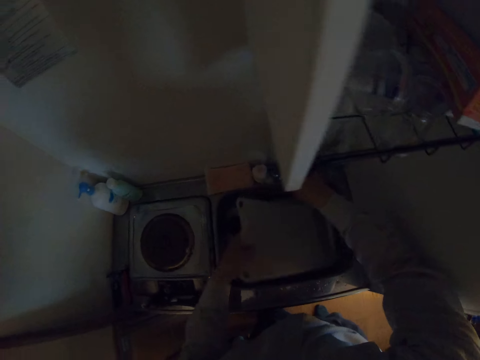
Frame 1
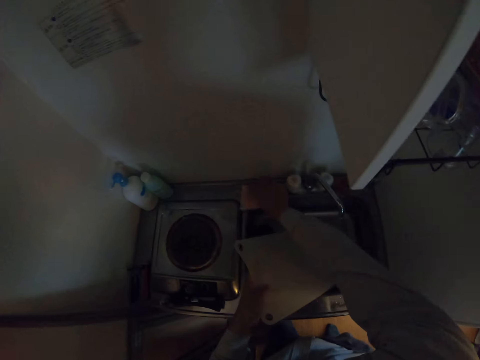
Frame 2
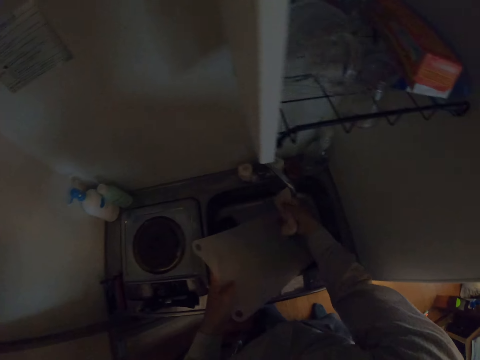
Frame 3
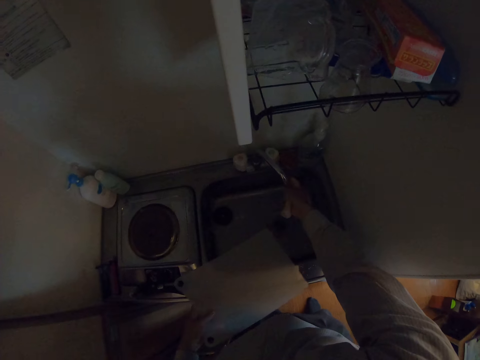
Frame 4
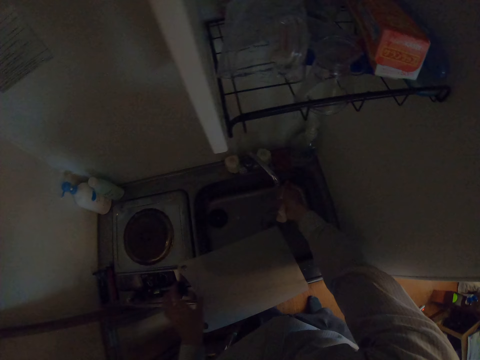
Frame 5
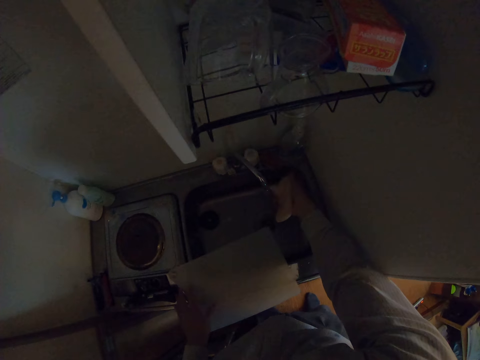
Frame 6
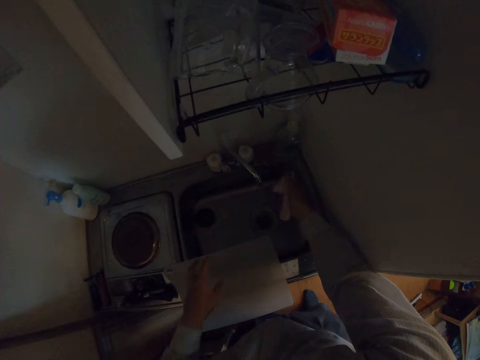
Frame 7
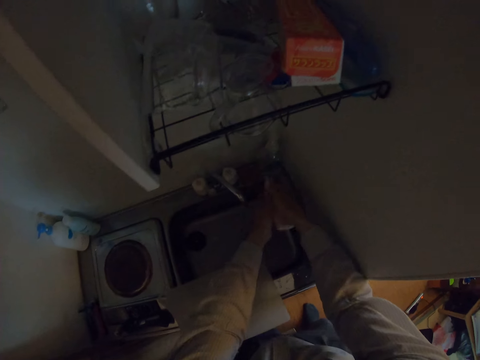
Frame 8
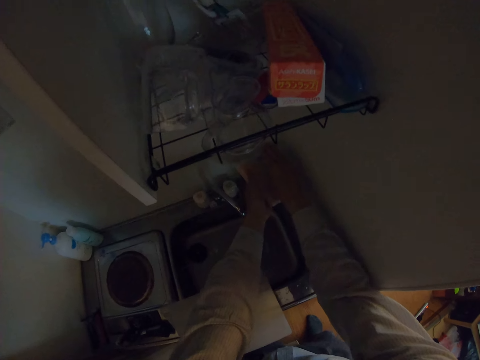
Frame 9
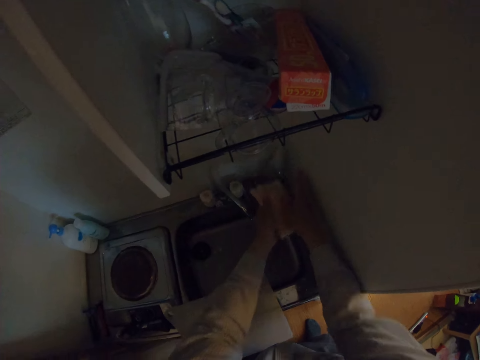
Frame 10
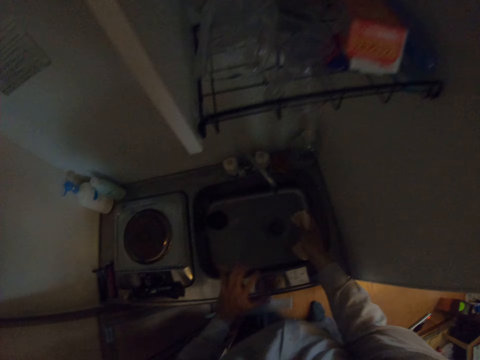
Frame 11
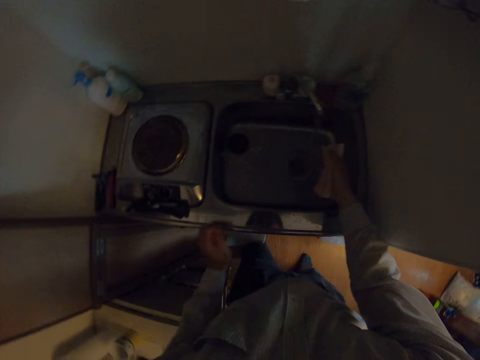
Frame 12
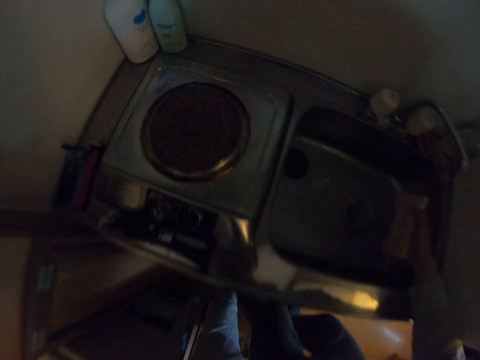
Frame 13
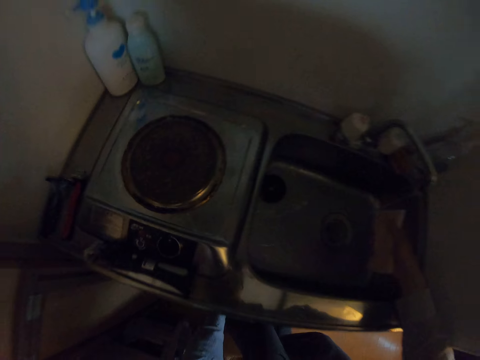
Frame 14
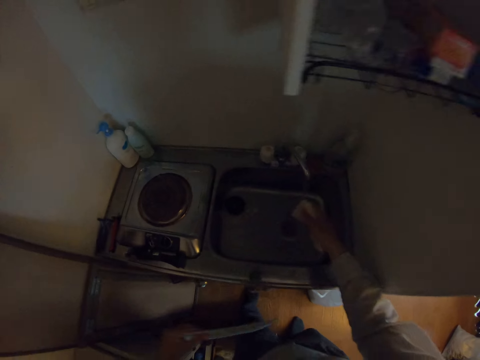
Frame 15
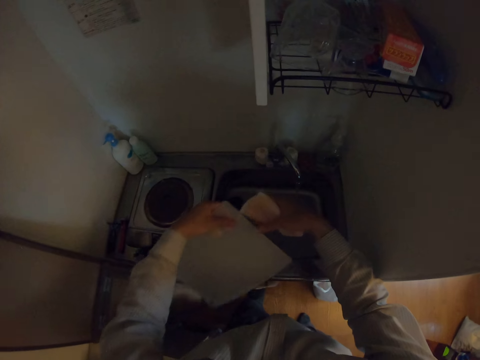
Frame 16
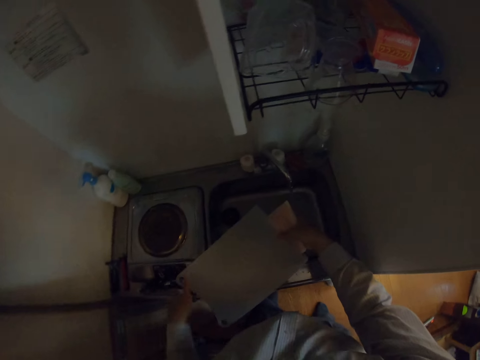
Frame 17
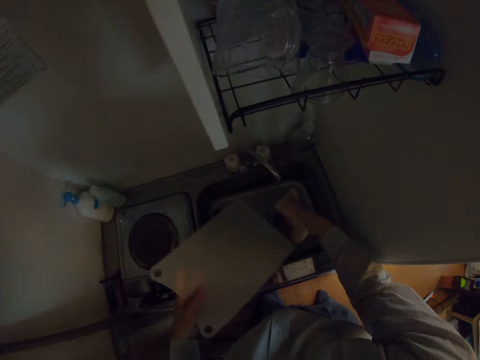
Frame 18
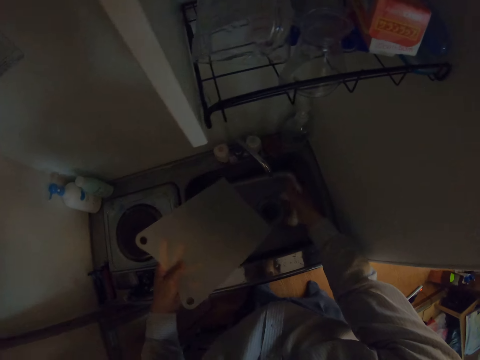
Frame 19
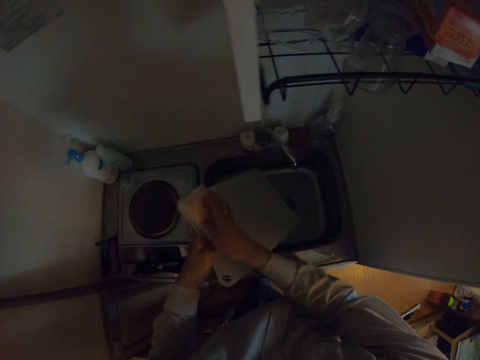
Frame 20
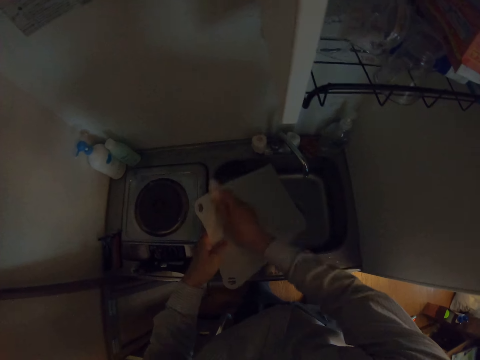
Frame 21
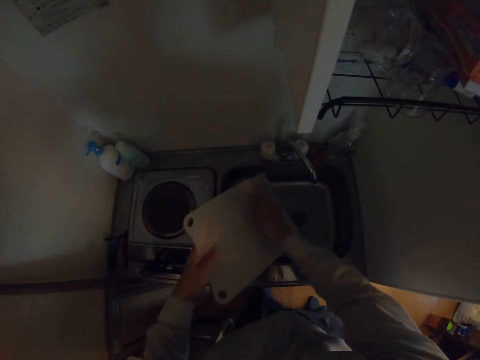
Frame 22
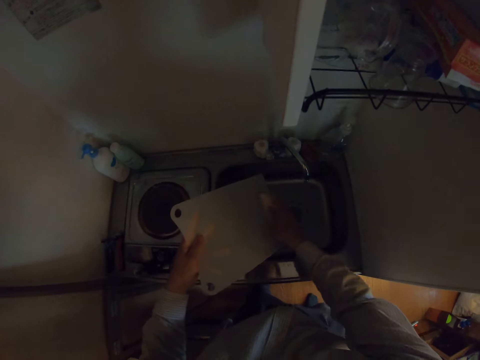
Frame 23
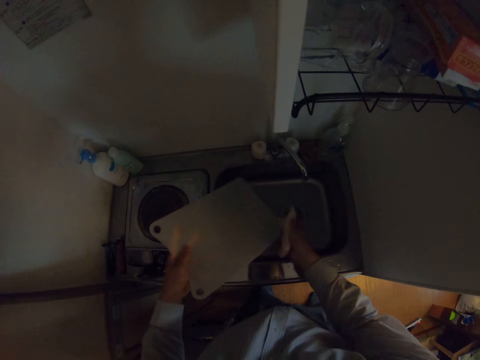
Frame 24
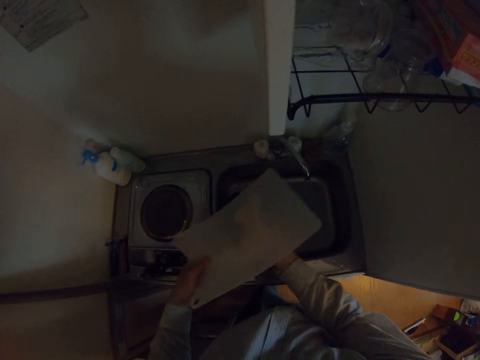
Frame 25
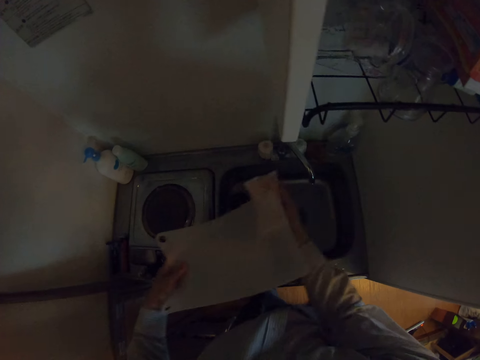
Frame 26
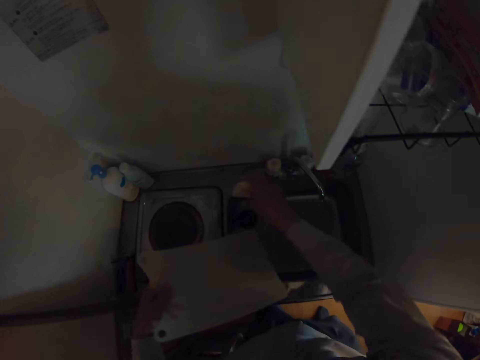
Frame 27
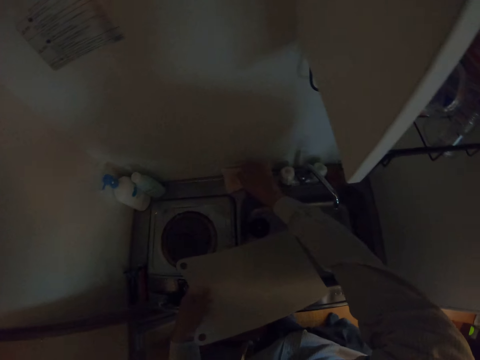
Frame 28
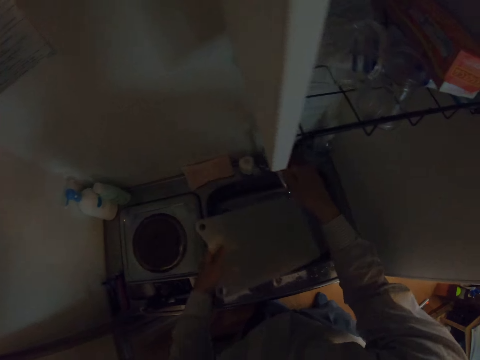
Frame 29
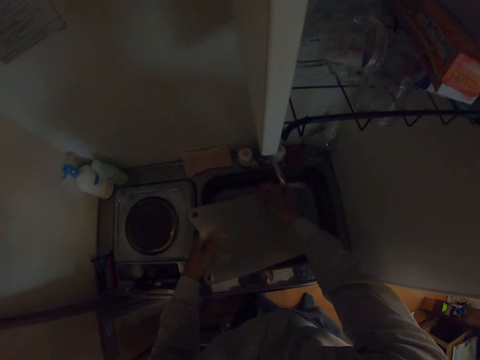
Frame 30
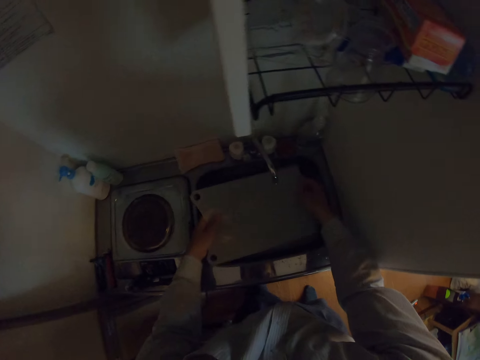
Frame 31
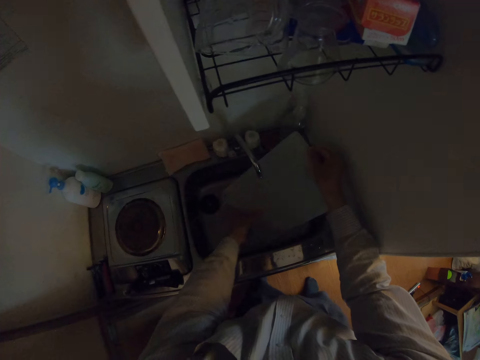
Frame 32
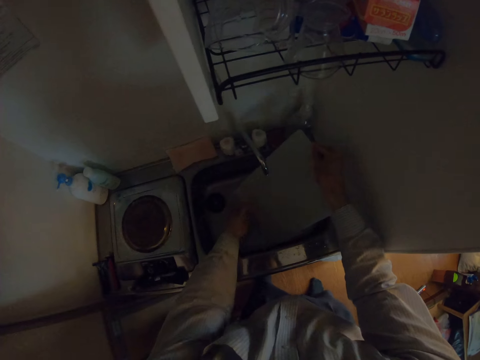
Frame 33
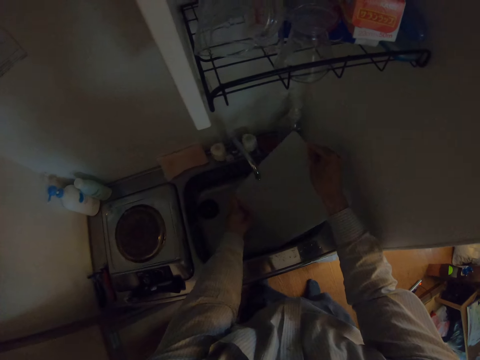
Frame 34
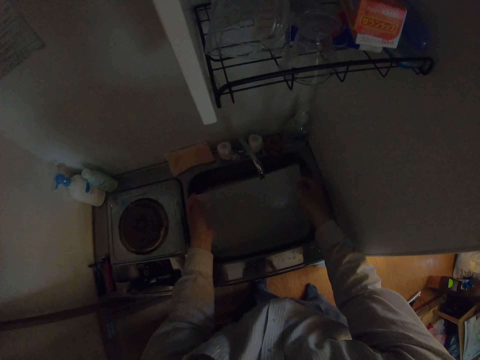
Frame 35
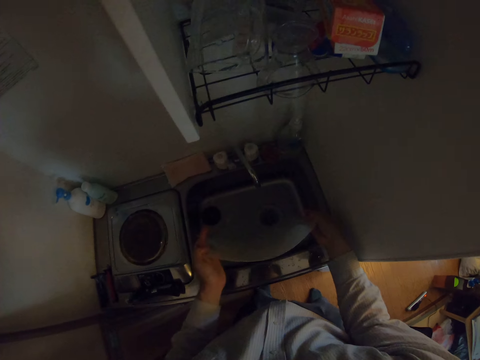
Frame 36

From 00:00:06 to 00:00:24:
The camera wearer opens the tap. They pick a sponge from the sink, rinse the sponge with water, and drop the chopping board on the sink. They squeeze the sponge. They pour liquid soap on the sponge. They squeeze the sponge. They pick up the chopping board from the floor. They wash the chopping board with the sponge. They drop the sponge on the sink. They rinse the chopping board with water.

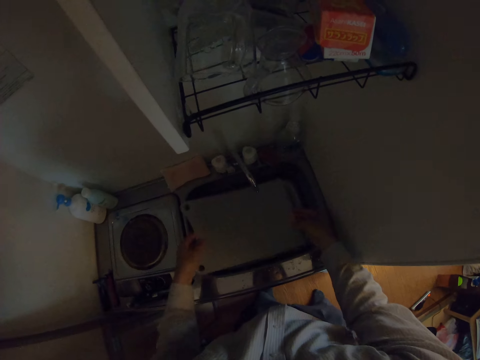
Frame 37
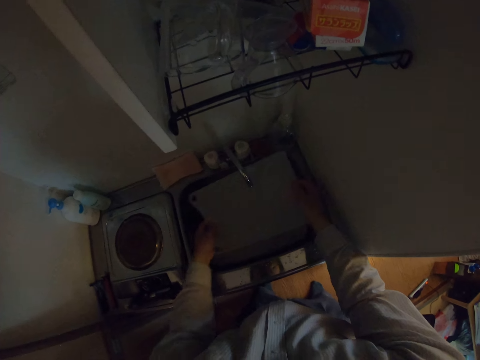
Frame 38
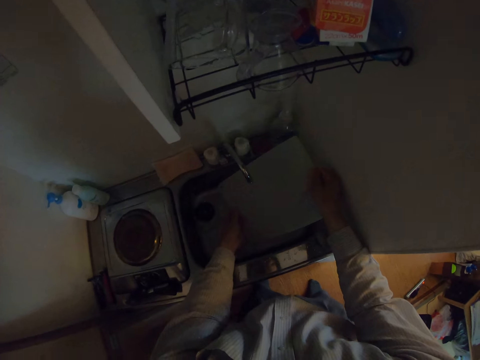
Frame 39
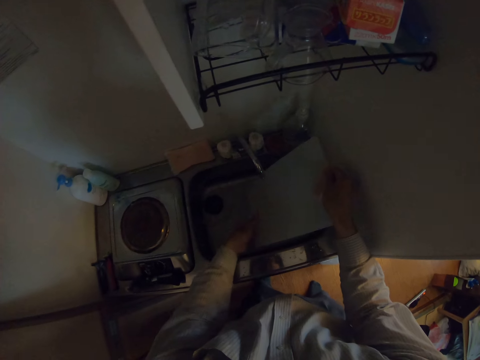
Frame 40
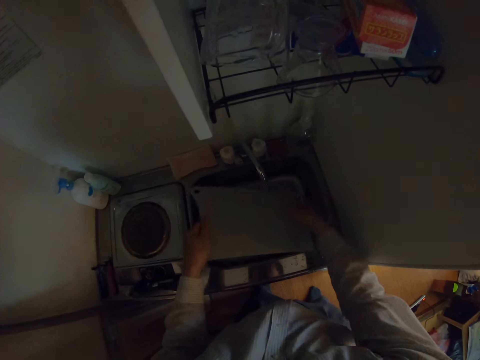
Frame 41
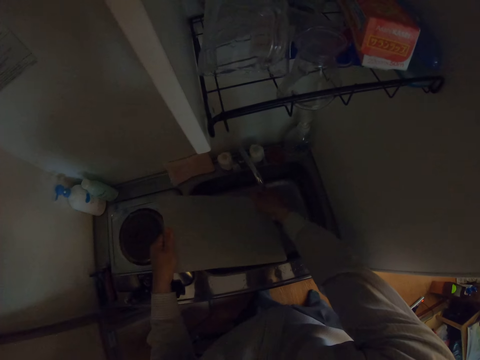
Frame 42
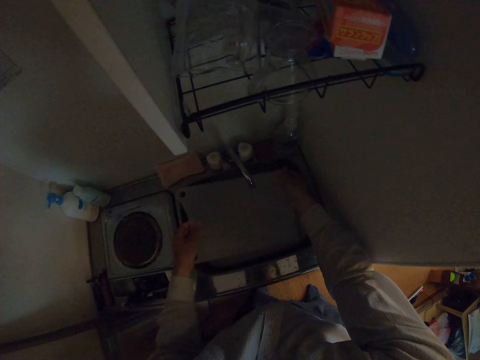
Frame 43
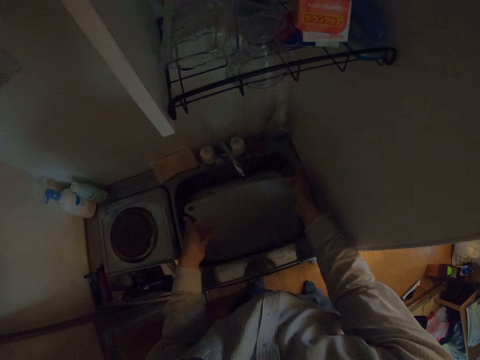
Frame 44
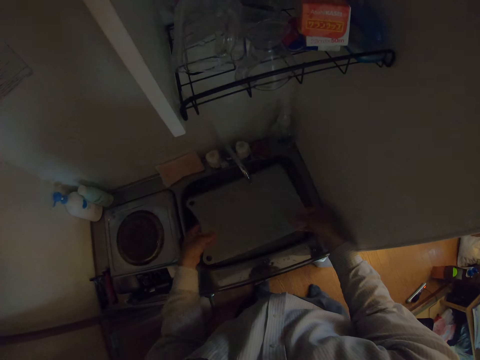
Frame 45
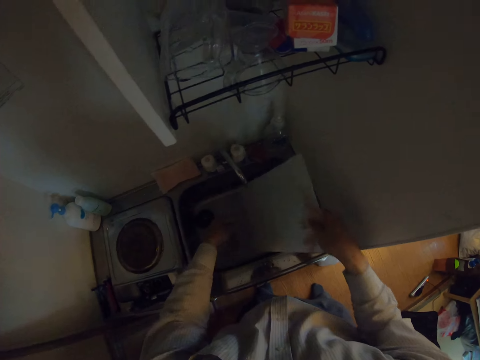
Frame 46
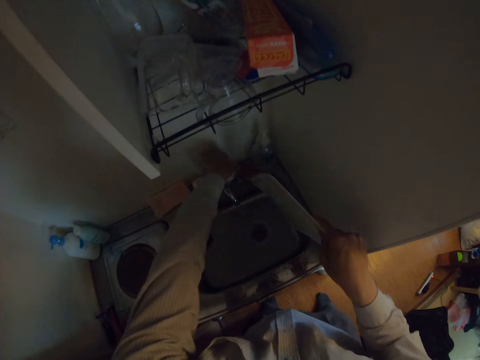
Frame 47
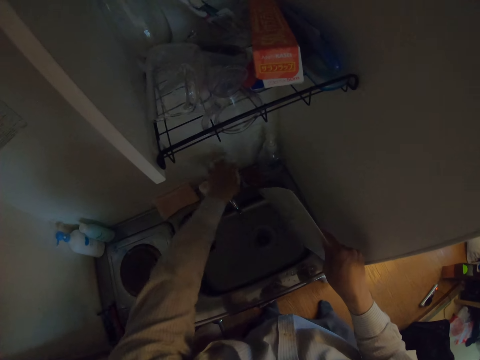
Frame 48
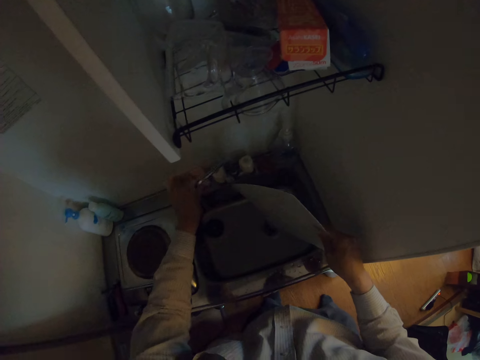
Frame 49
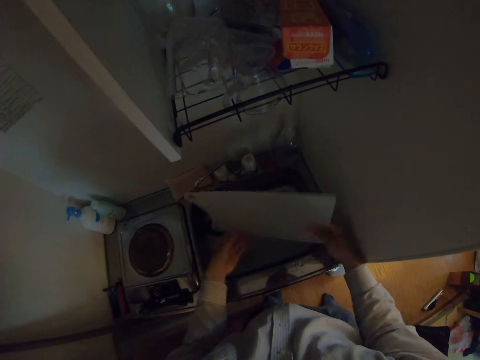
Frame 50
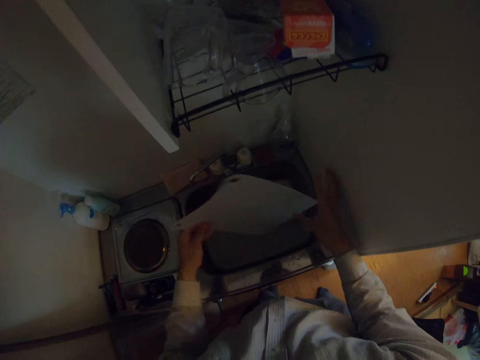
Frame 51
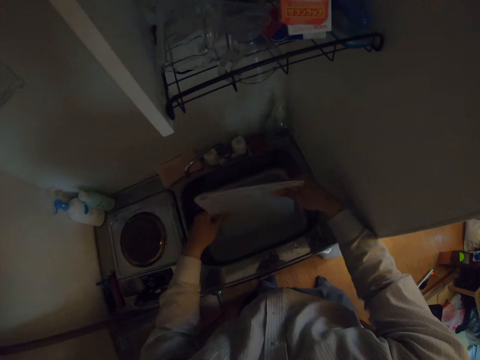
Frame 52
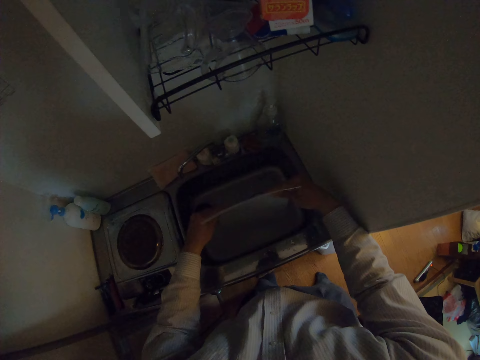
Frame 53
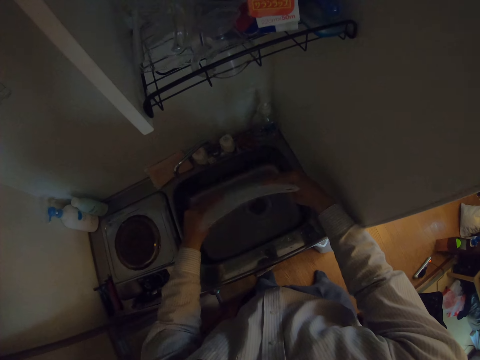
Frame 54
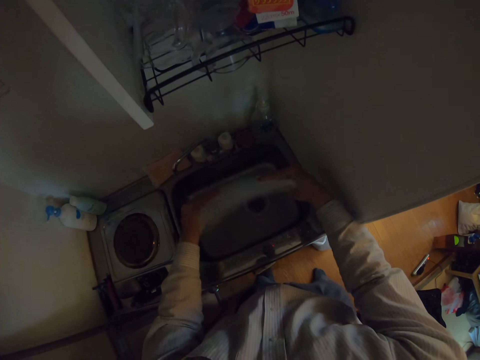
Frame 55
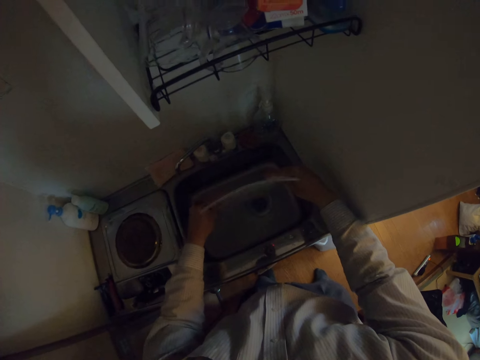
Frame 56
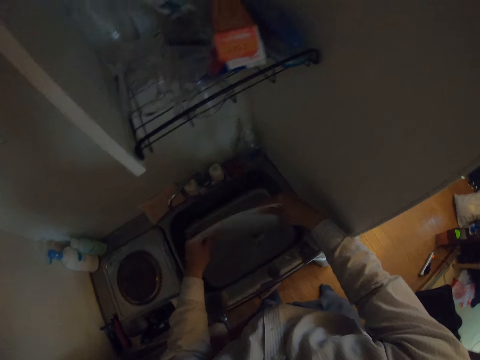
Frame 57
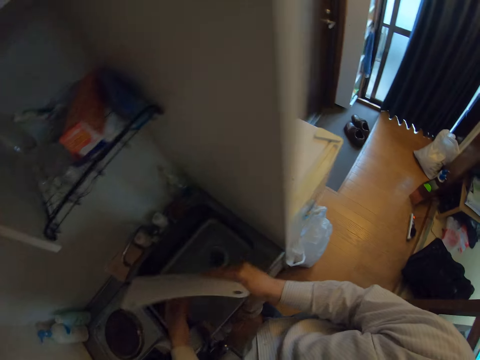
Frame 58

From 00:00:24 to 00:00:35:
The camera wearer turns off the tap. They flap the chopping board.
